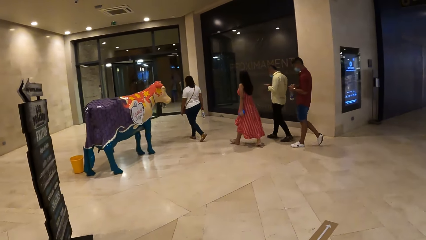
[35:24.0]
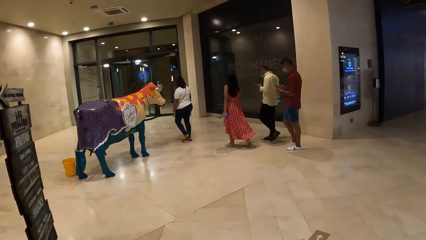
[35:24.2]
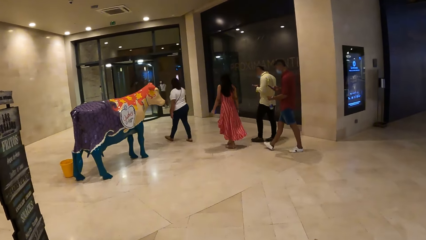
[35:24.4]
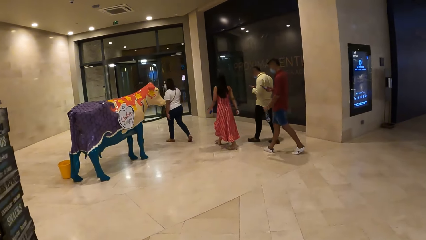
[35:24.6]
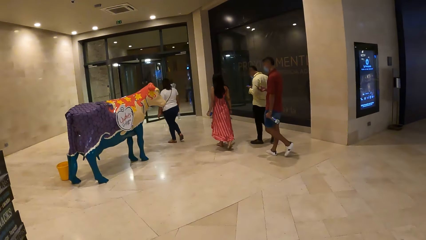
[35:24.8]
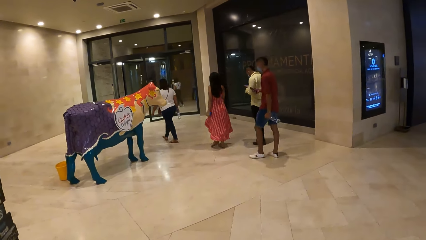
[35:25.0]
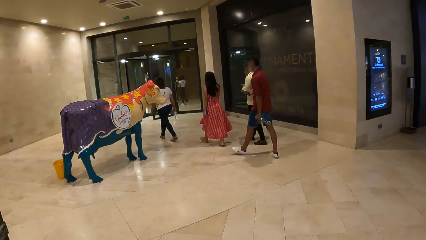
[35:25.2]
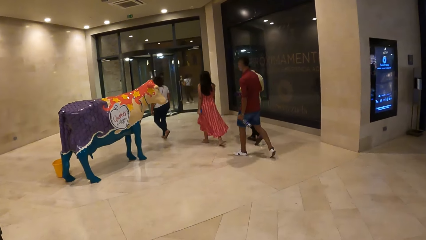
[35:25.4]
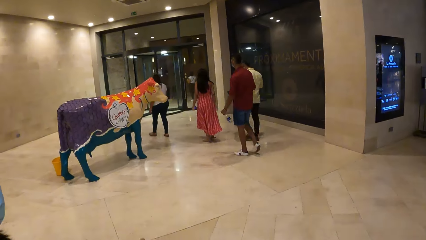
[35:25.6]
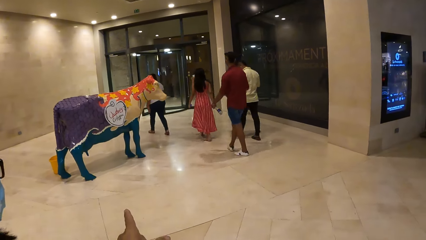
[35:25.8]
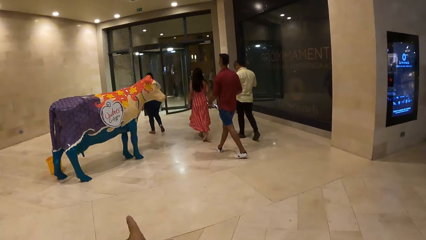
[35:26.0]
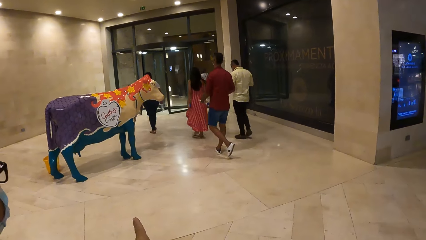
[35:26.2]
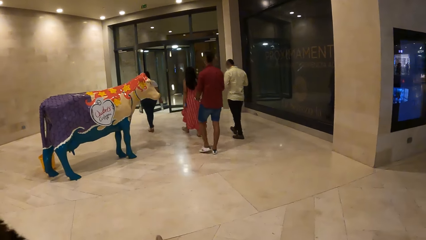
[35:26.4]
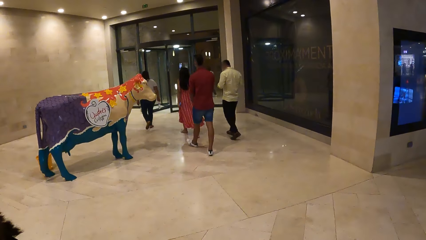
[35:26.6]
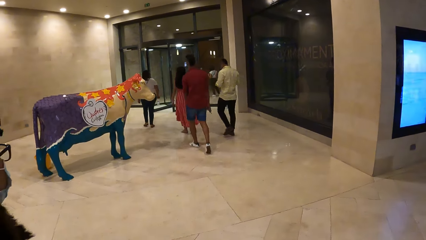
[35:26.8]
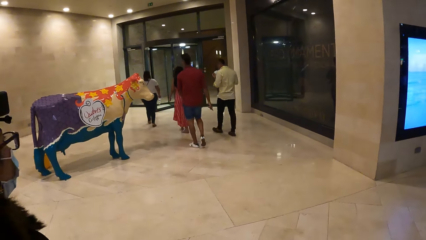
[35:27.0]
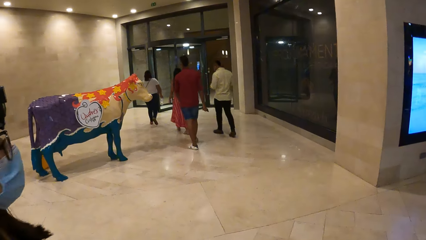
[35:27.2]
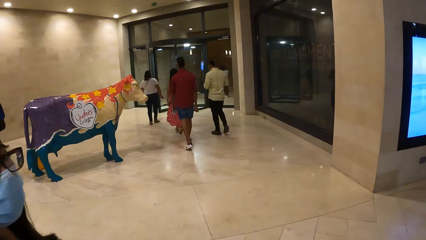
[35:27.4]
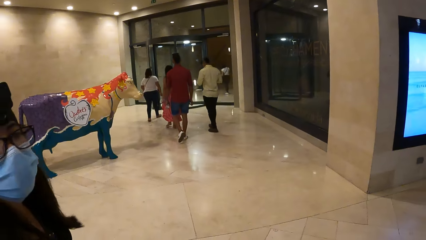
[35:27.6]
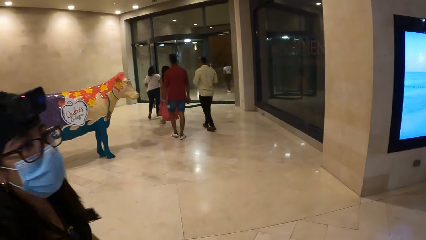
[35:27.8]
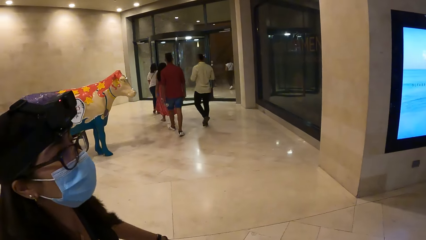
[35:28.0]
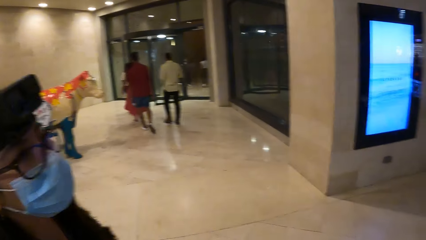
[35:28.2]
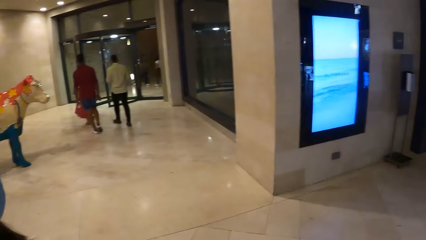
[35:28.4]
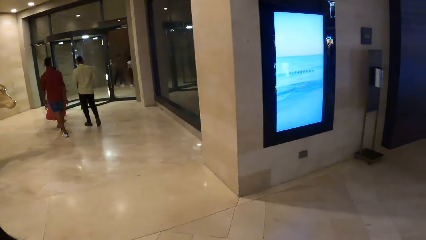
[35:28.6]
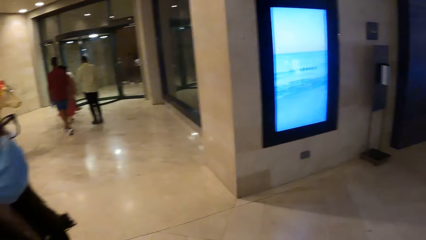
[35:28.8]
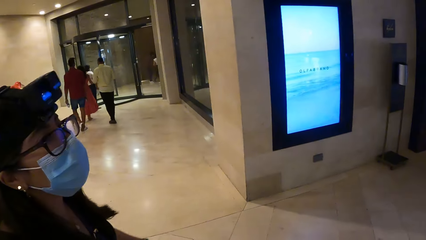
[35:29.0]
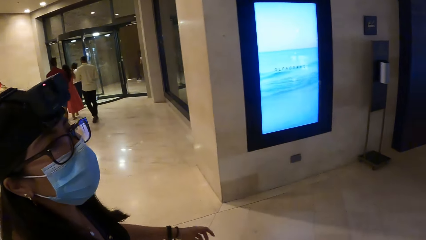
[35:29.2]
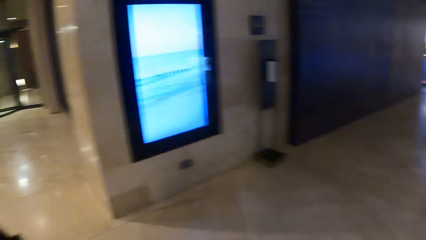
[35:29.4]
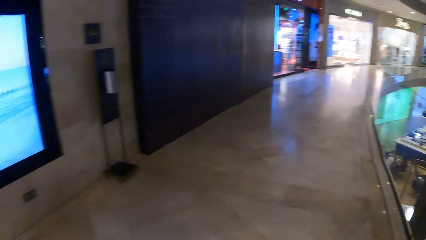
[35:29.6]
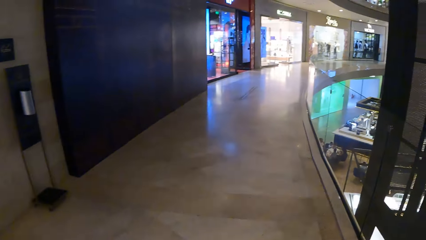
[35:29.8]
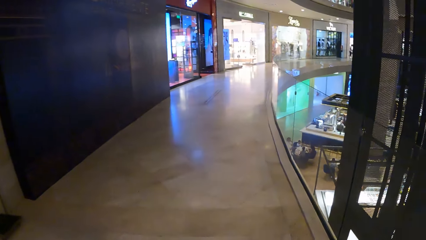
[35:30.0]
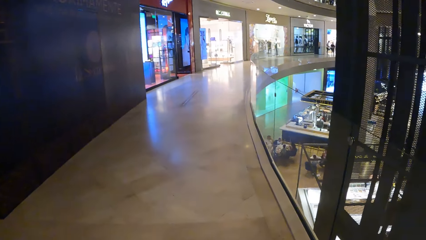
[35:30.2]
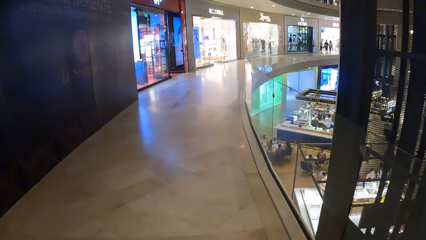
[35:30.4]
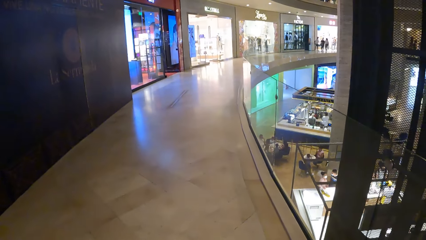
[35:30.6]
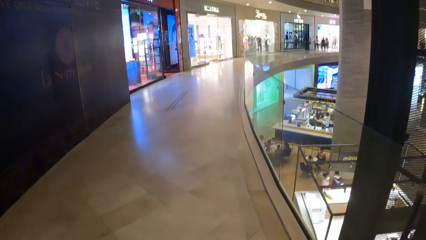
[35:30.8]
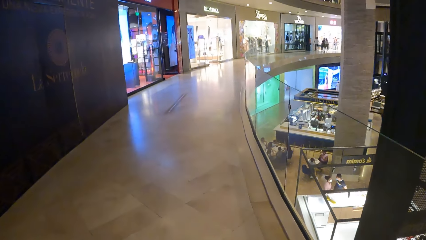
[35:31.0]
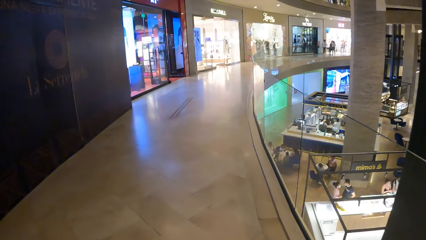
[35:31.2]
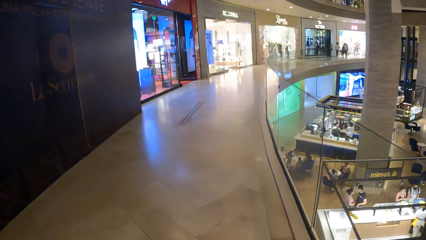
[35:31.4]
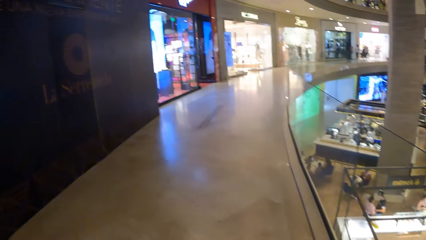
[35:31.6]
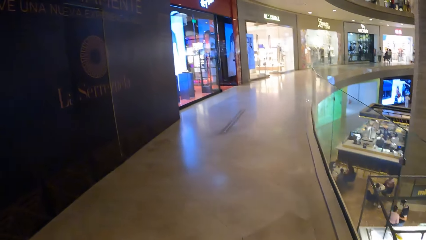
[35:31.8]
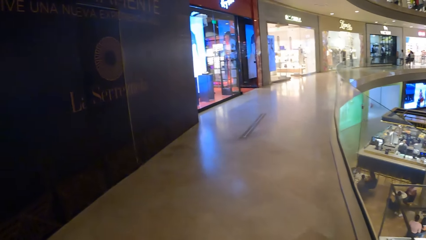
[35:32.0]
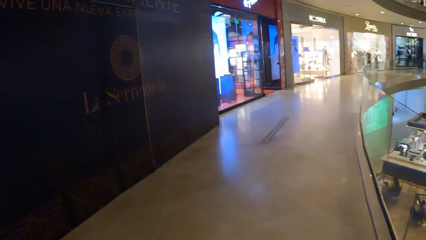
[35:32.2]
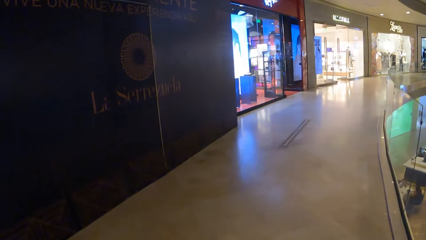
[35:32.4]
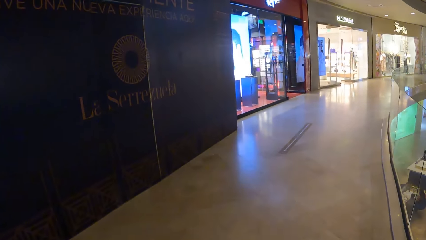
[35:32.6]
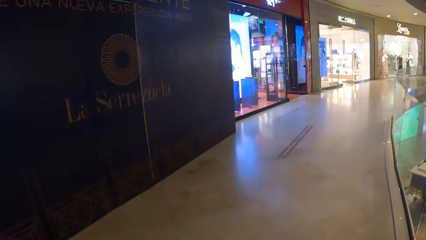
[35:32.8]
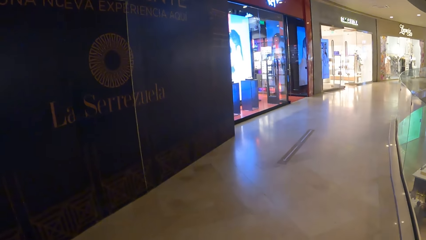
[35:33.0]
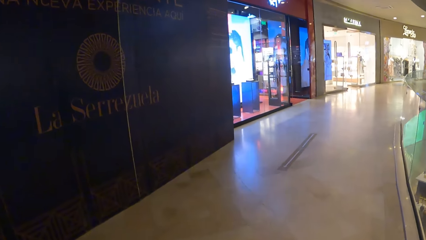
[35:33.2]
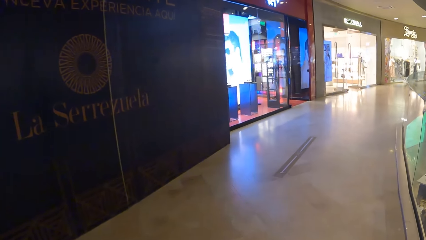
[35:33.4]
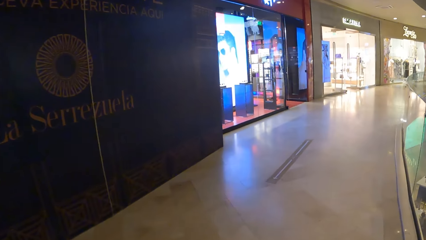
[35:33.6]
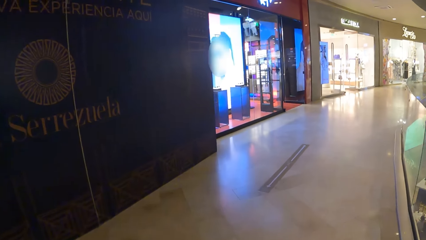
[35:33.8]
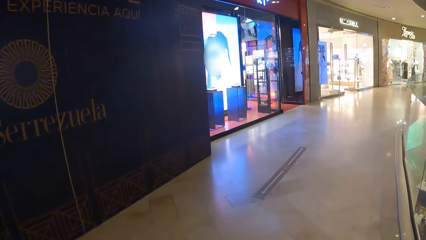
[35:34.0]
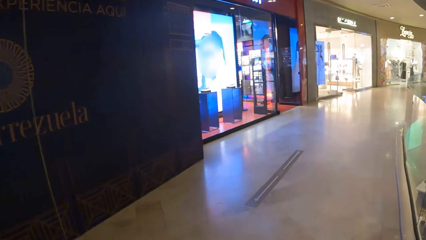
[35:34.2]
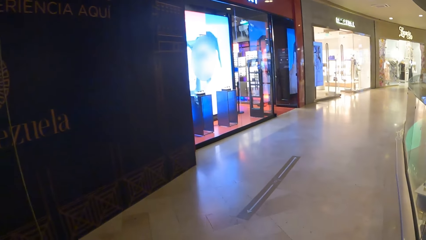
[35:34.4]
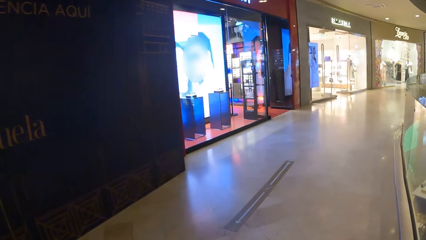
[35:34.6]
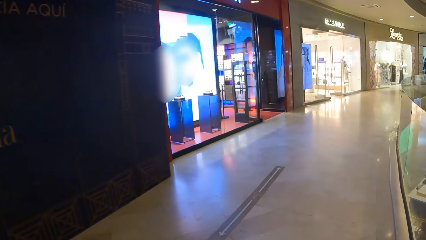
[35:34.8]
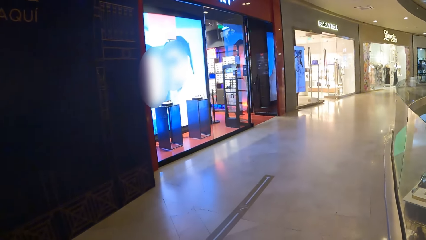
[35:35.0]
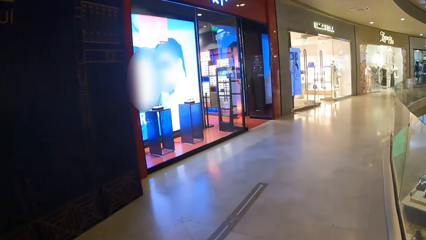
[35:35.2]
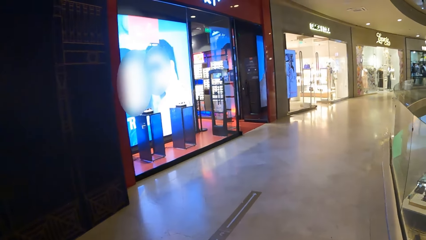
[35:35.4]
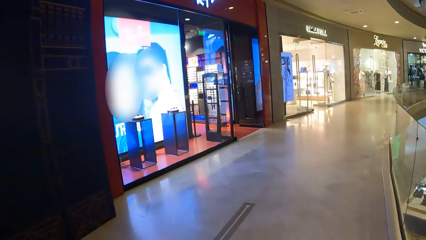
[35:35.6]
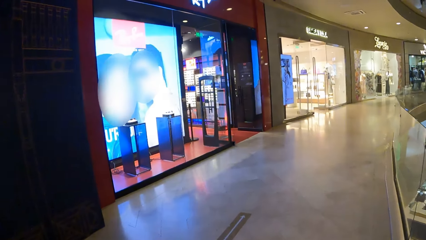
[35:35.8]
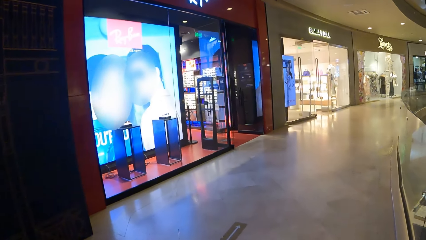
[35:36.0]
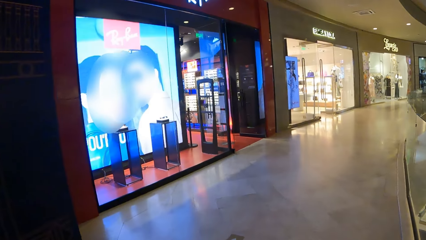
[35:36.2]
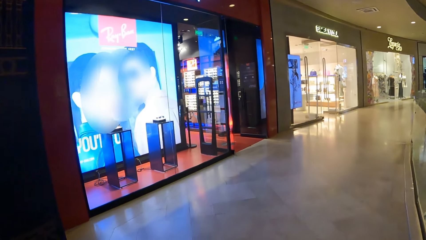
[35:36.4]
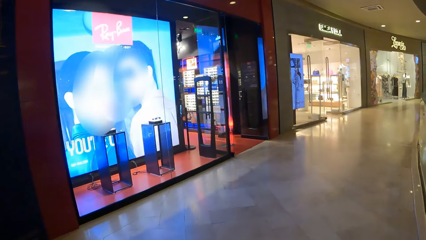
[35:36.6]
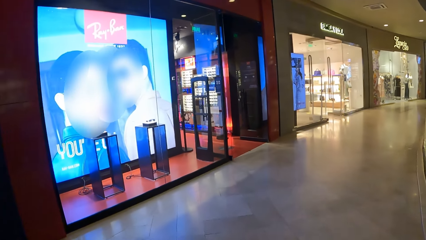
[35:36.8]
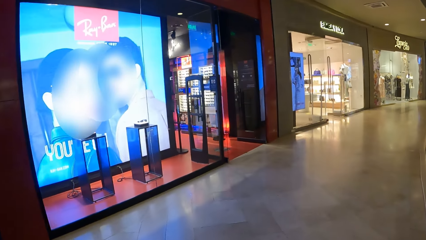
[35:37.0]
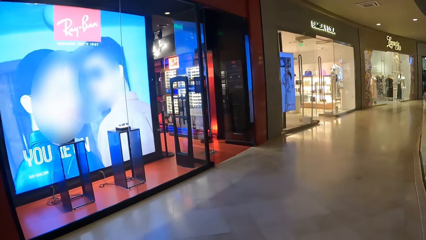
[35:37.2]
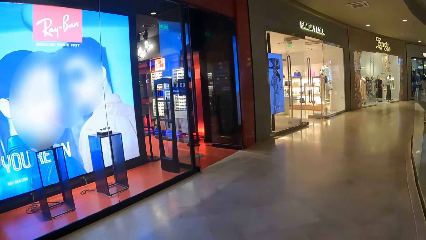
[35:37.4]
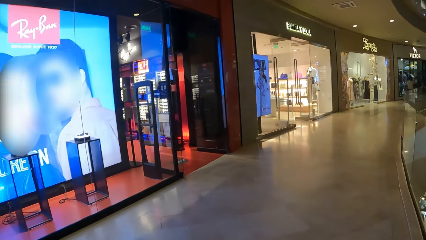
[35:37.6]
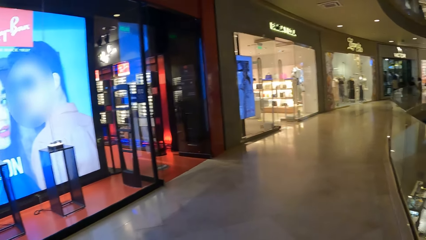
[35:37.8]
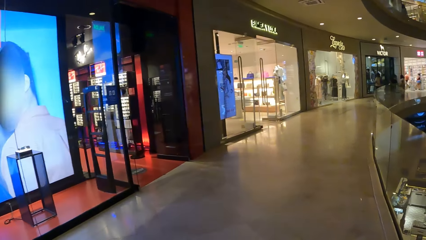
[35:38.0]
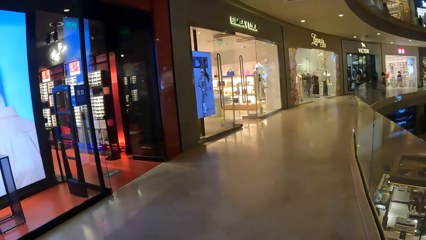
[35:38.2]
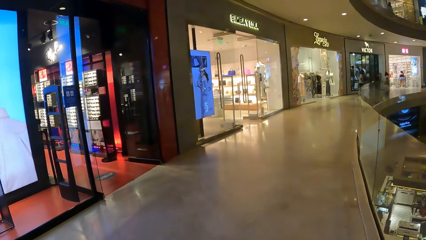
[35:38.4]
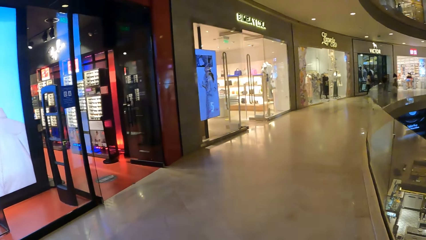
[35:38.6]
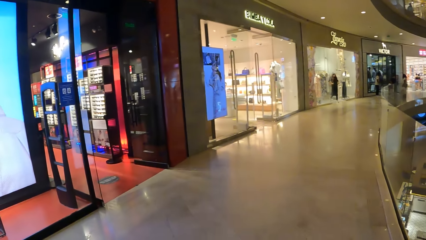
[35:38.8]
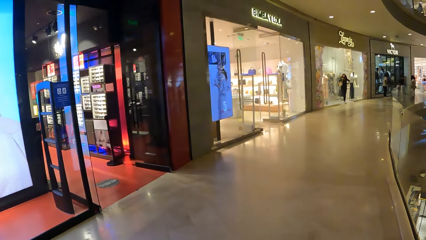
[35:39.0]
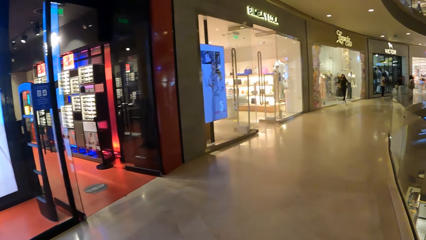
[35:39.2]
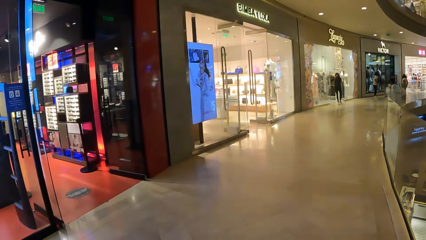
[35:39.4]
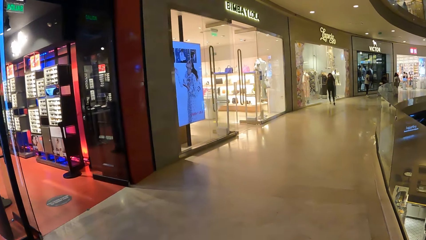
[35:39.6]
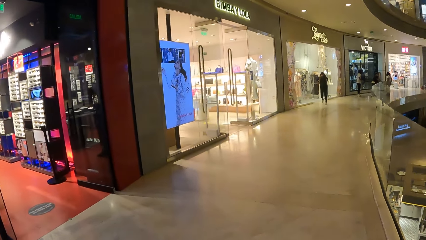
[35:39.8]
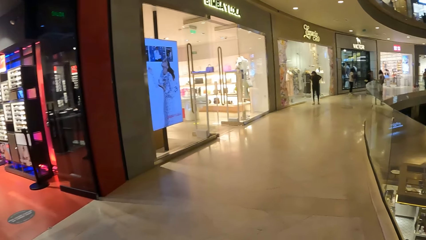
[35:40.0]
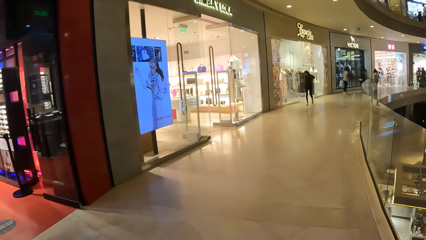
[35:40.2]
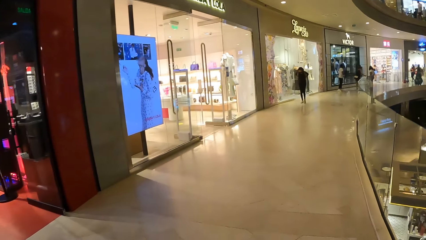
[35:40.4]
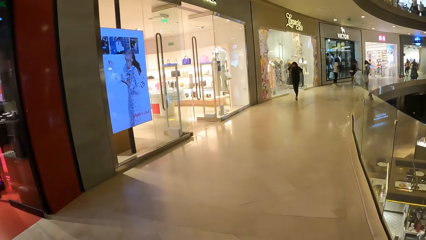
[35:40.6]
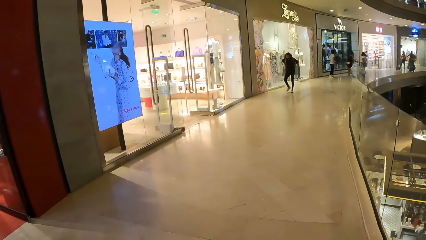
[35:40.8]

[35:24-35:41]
A man walks around the room. The camera wearer interacts with a lady. They walk around the mall.
